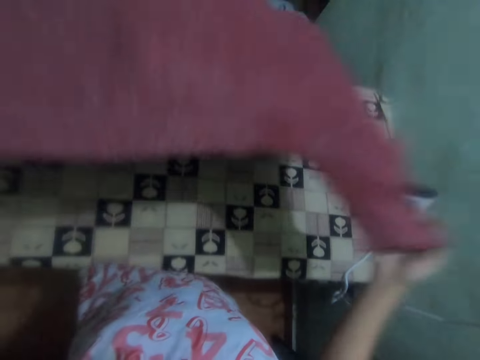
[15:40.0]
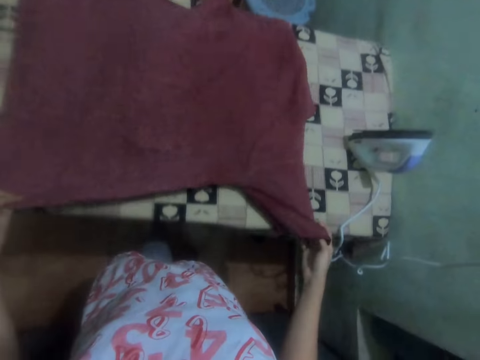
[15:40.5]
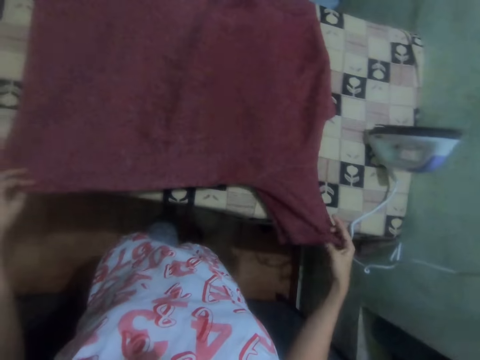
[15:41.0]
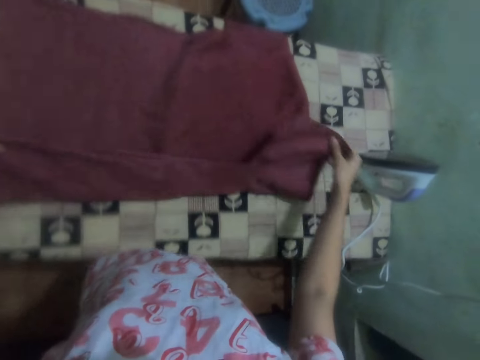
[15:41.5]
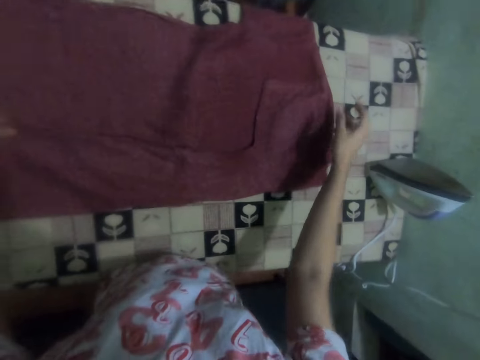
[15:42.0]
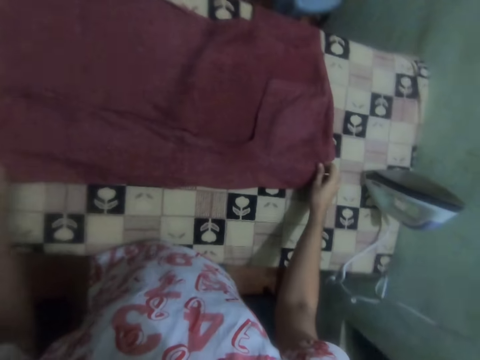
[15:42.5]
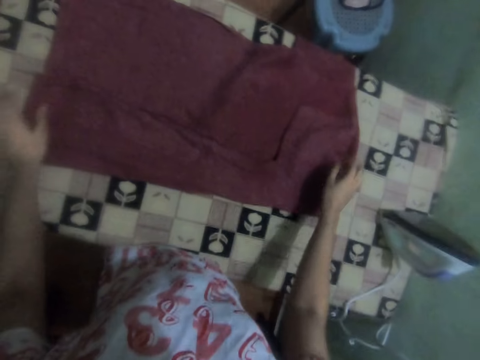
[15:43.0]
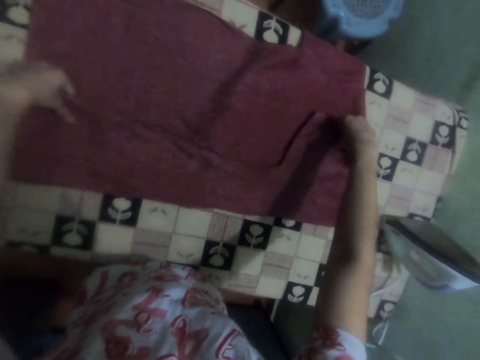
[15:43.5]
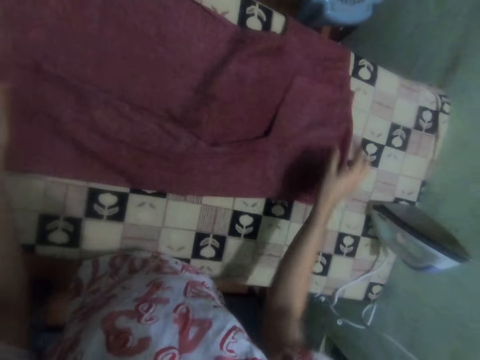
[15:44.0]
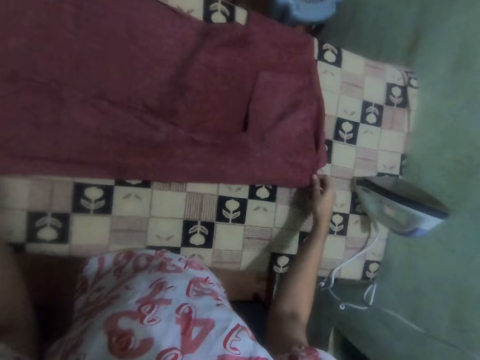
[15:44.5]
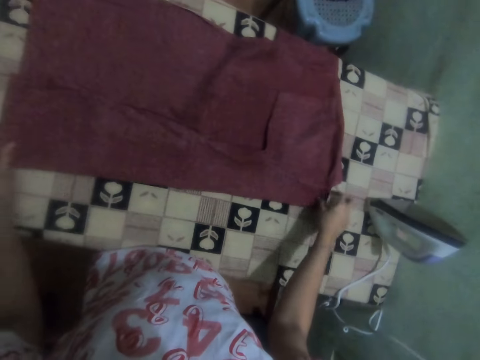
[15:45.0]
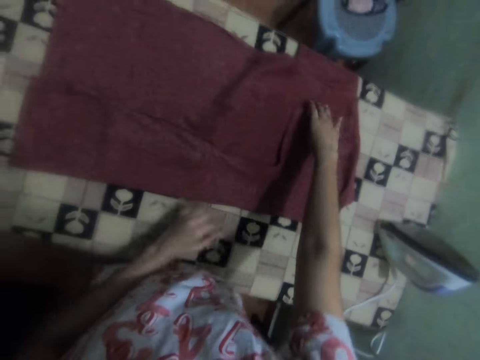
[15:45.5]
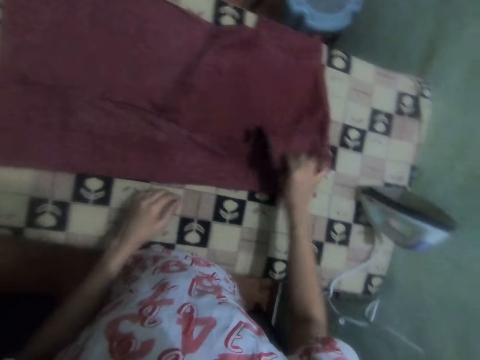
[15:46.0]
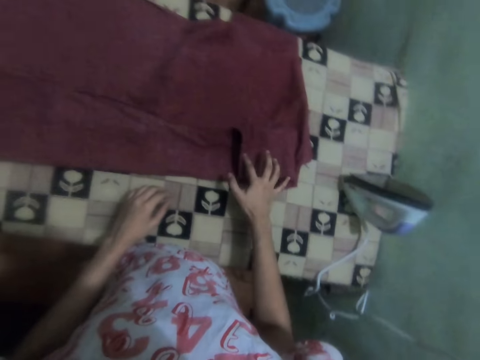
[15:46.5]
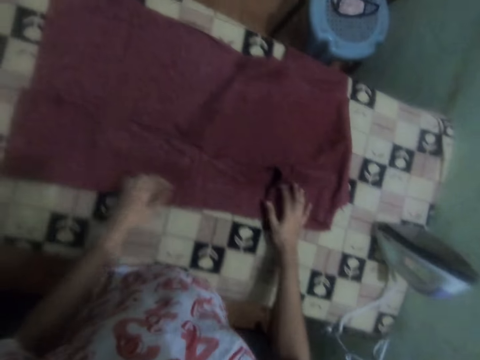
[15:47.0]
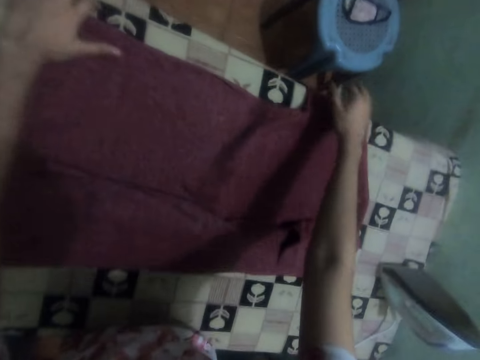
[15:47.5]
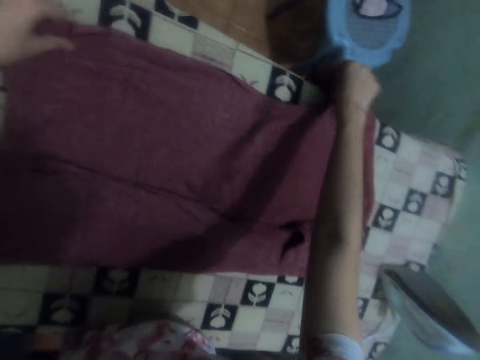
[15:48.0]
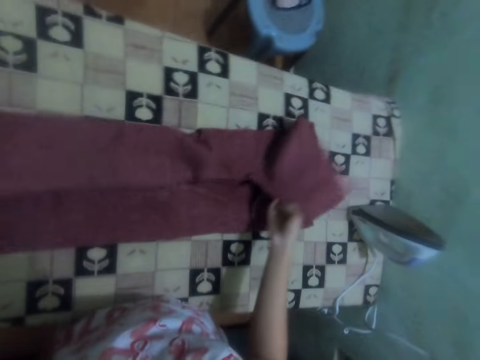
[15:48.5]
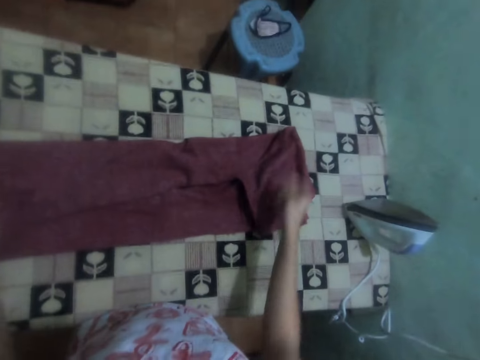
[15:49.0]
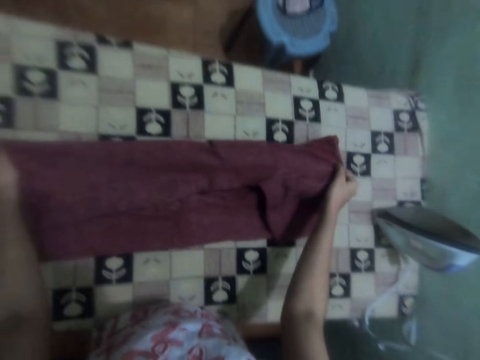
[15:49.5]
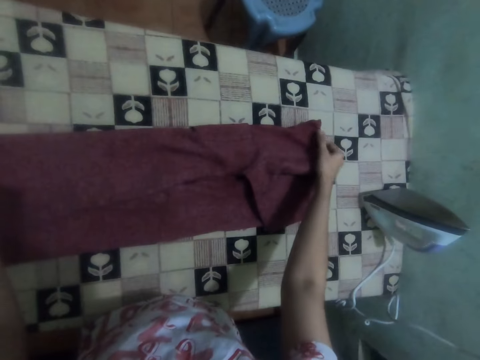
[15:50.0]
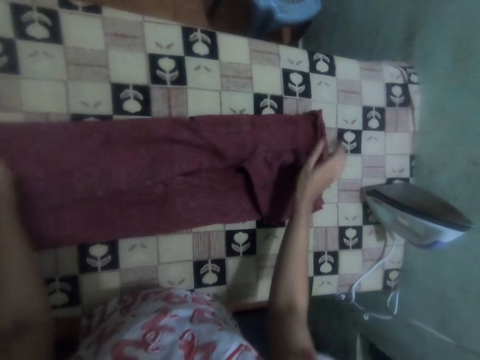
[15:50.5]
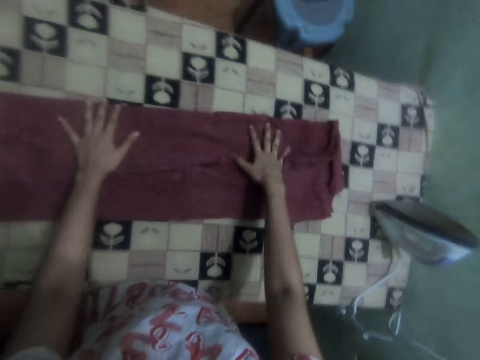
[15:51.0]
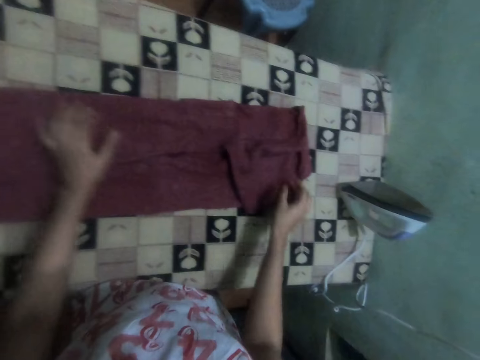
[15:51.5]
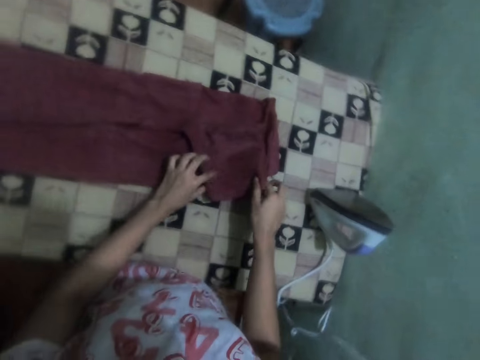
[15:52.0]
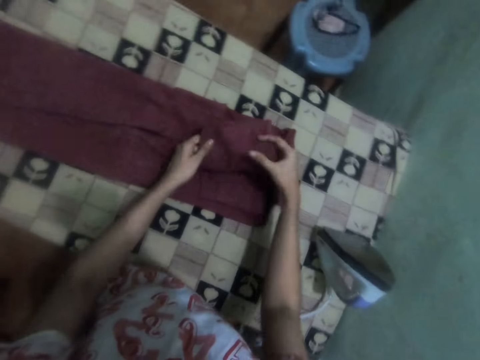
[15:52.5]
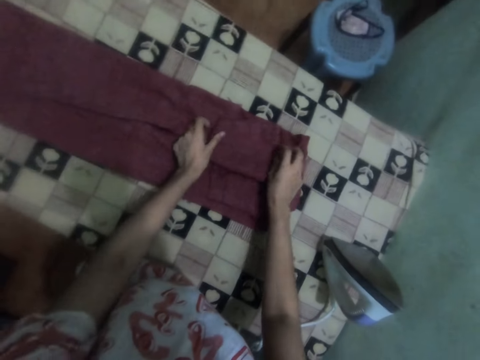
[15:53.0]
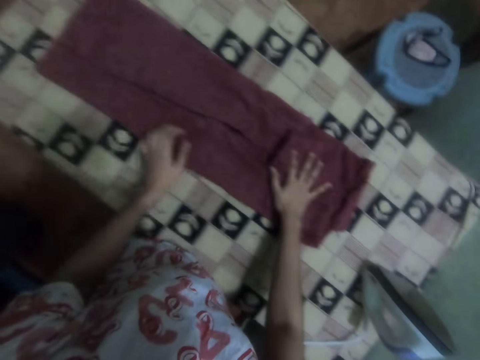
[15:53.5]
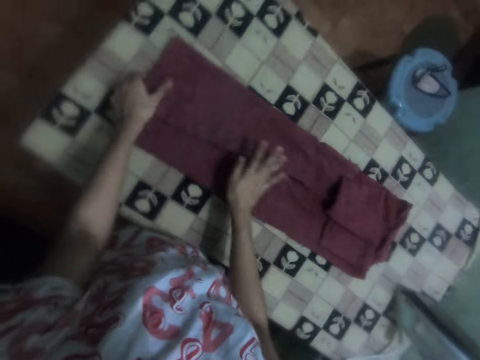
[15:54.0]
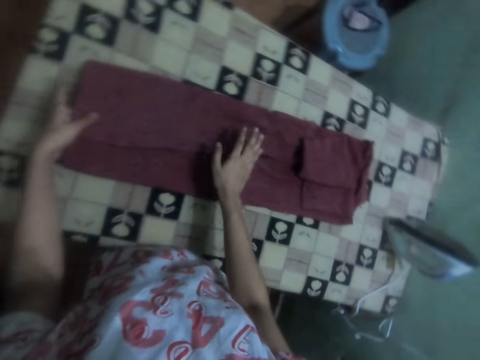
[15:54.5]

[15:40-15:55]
The camera wearer places the shirt on the table. They fold the shirt.

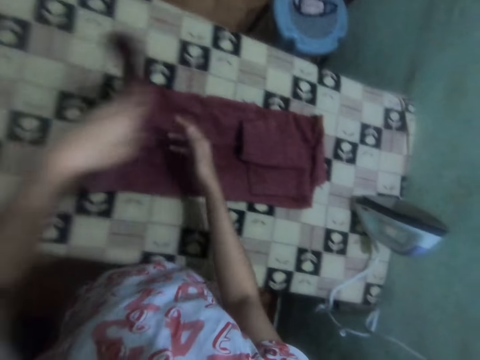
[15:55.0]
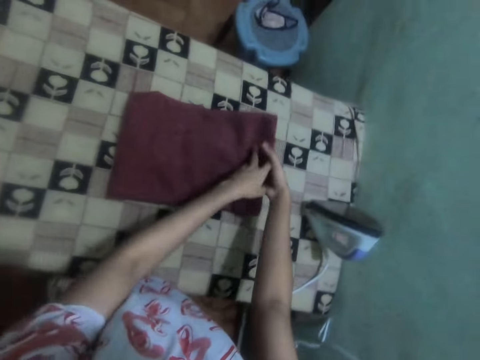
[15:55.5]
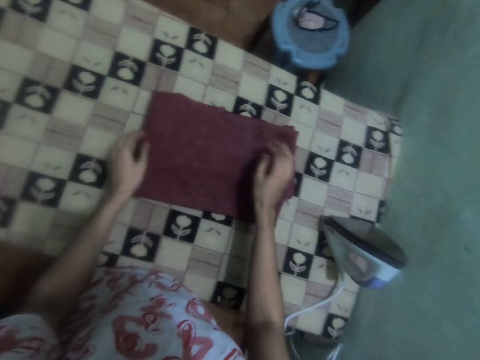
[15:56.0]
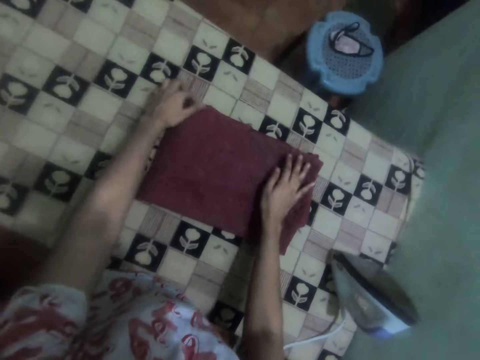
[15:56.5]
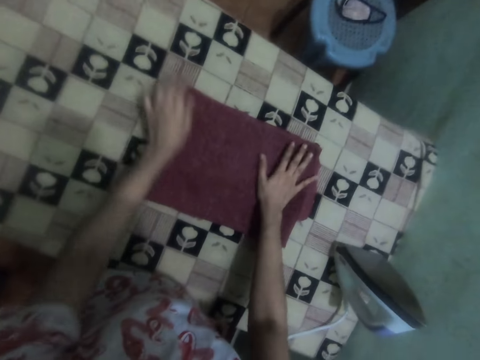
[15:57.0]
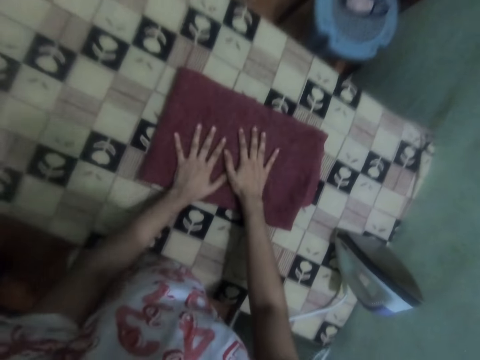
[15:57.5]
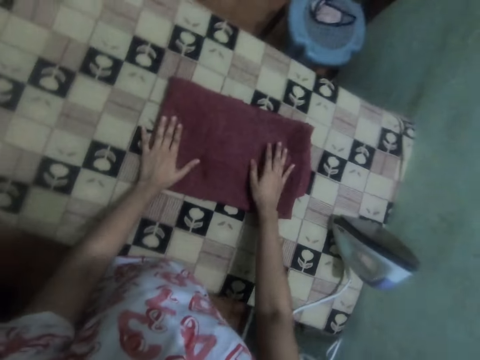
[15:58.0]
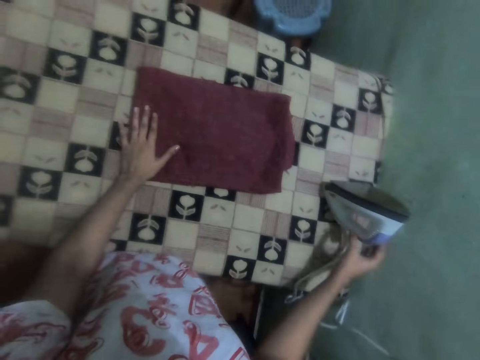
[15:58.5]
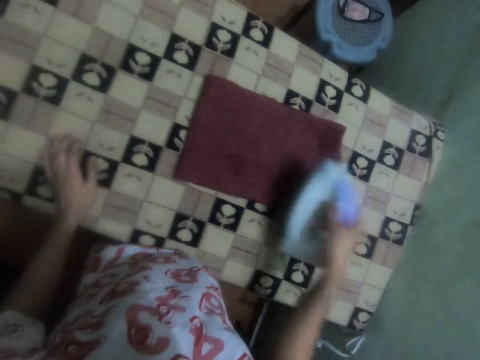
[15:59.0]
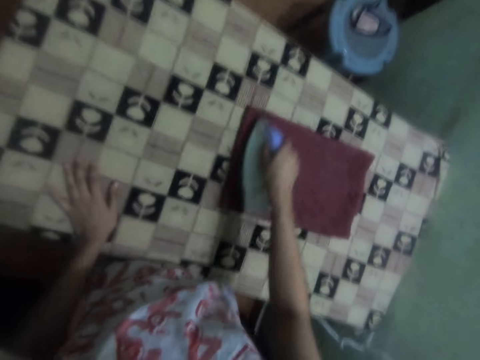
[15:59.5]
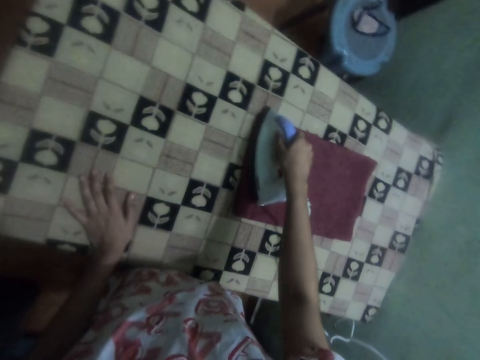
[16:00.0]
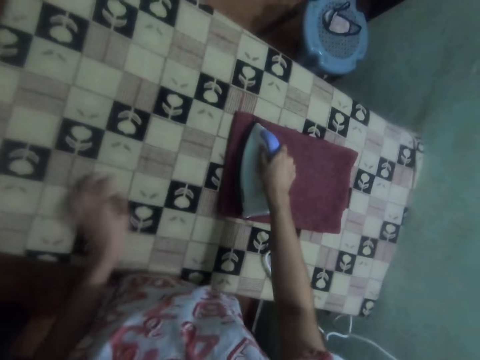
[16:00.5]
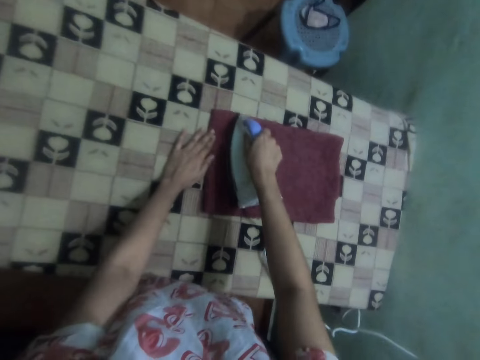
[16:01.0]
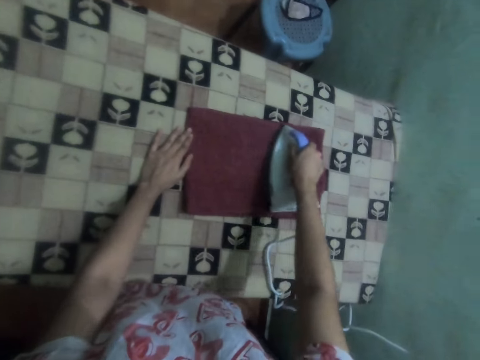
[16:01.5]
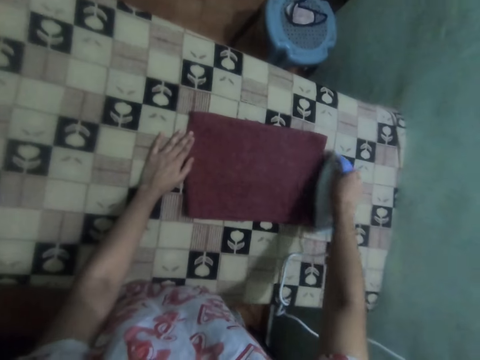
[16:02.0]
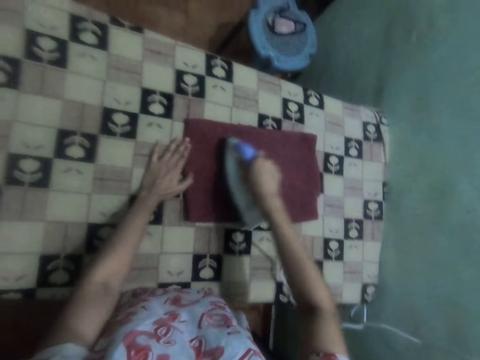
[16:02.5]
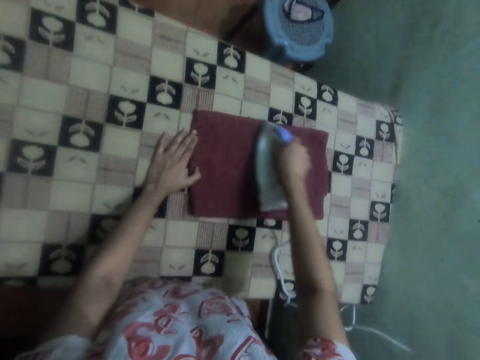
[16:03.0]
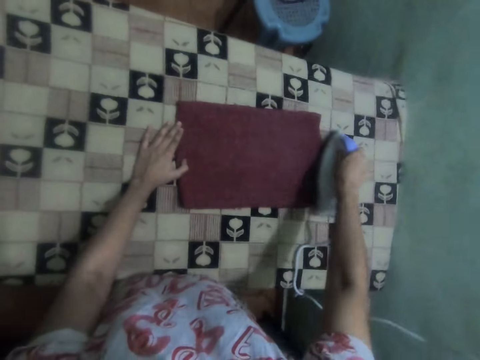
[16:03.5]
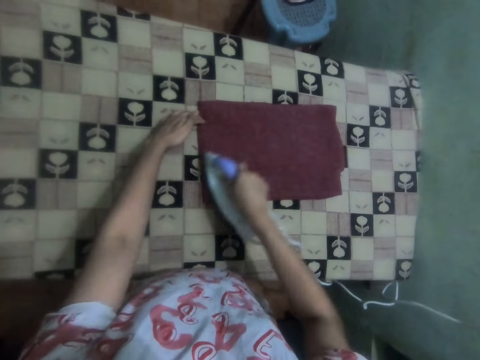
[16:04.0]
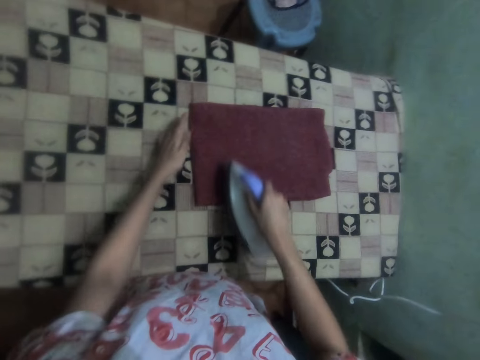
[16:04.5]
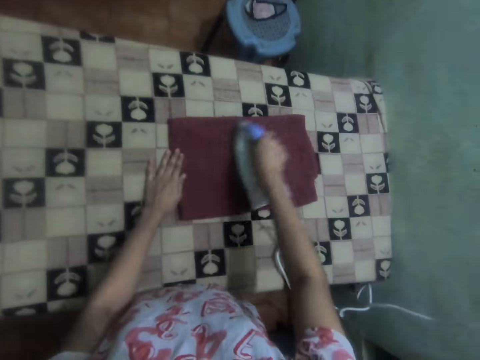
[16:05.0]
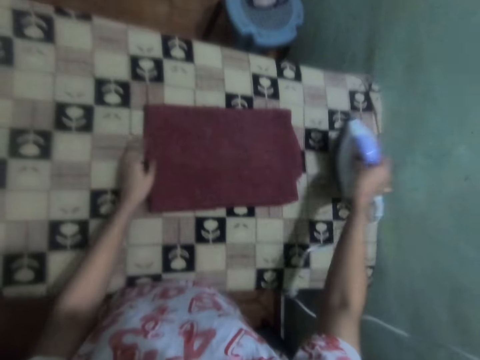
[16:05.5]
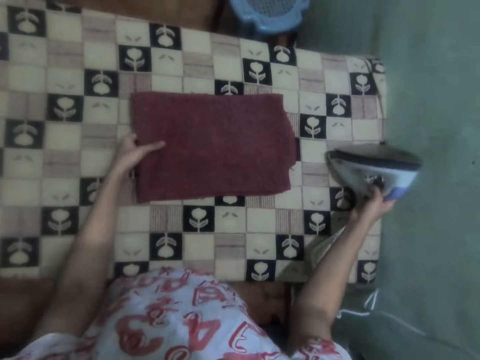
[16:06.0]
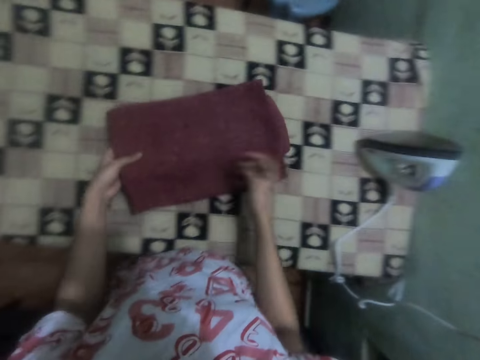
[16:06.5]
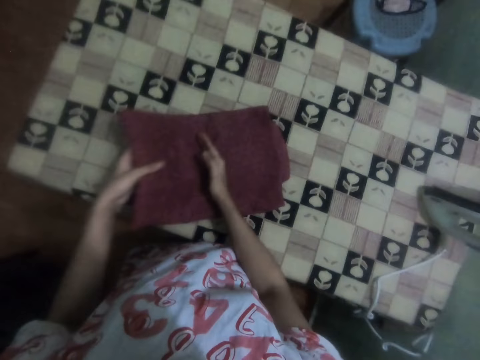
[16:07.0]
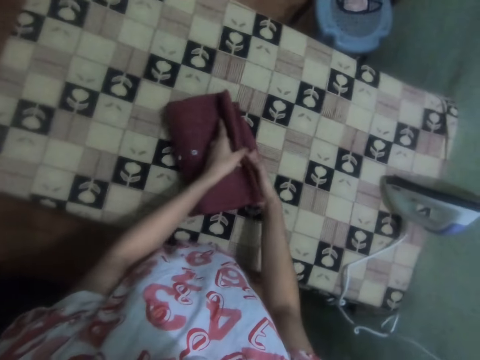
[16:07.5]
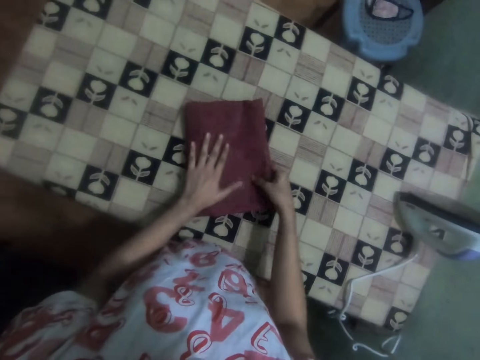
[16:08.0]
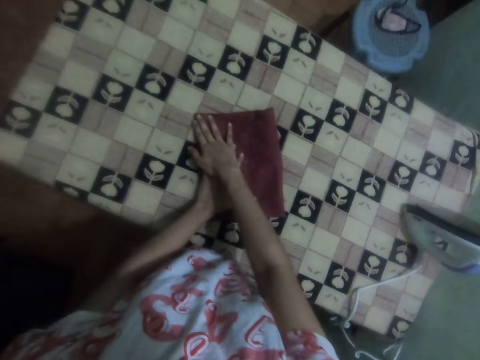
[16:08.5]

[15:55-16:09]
The camera wearer takes the iron box from the table. They iron the shirt. They put the iron box on the table, pull the shirt and fold the shirt.
